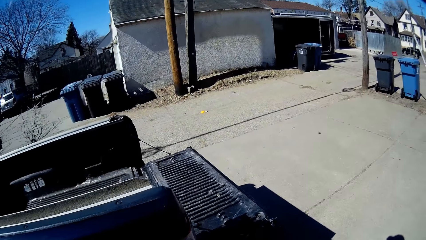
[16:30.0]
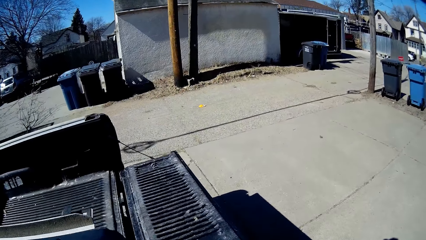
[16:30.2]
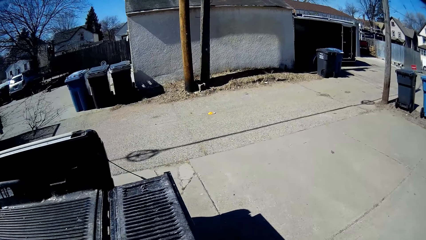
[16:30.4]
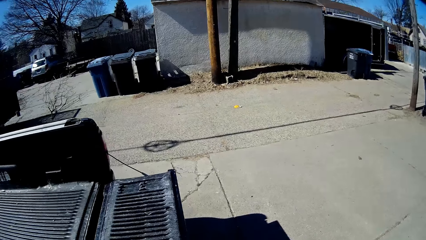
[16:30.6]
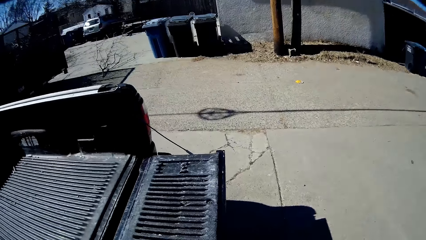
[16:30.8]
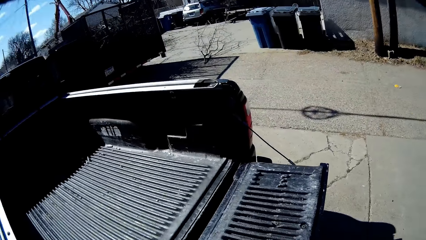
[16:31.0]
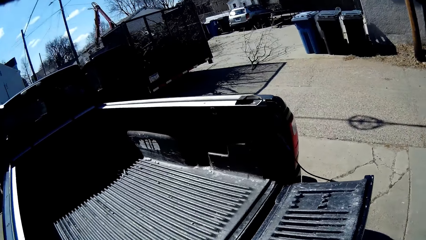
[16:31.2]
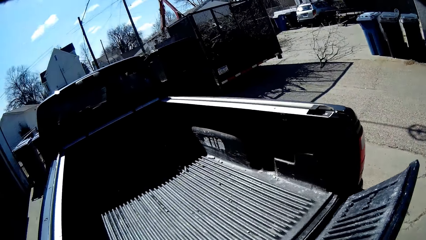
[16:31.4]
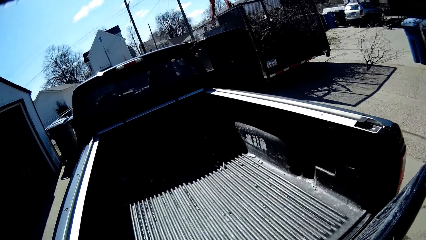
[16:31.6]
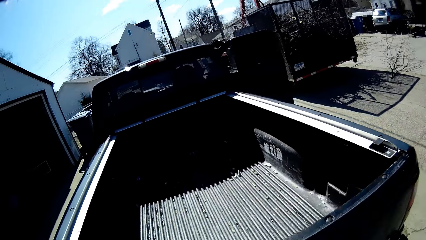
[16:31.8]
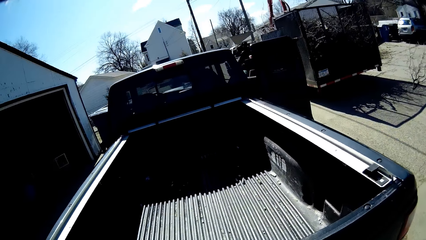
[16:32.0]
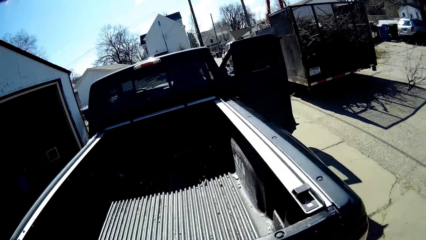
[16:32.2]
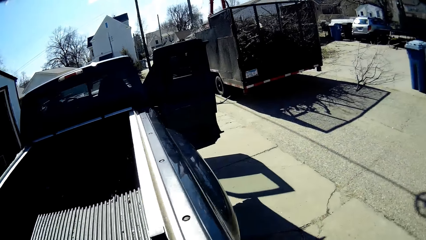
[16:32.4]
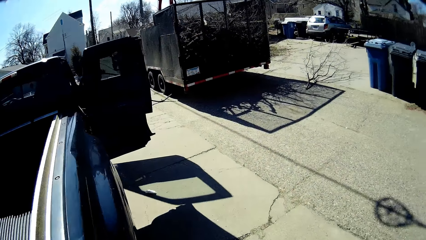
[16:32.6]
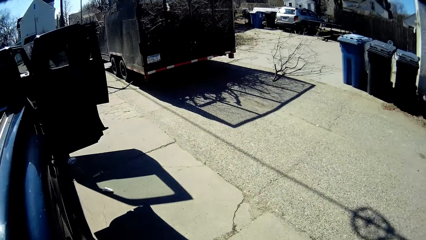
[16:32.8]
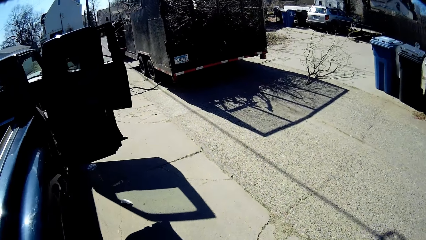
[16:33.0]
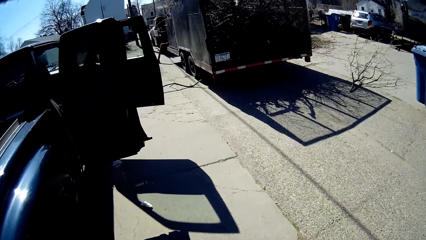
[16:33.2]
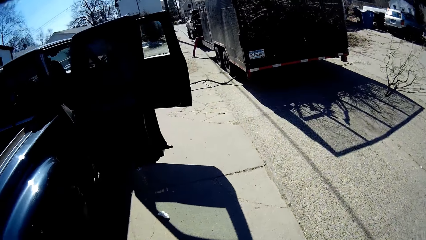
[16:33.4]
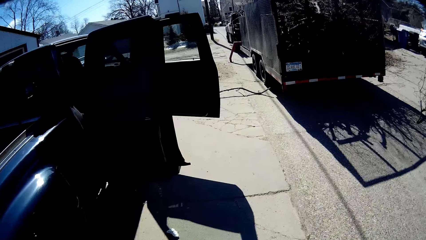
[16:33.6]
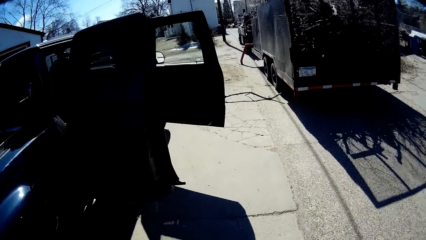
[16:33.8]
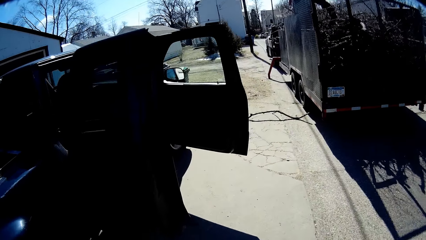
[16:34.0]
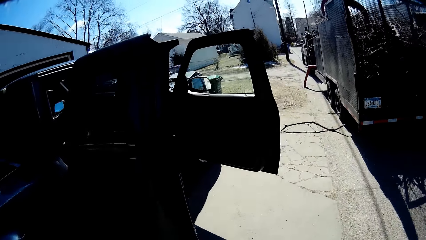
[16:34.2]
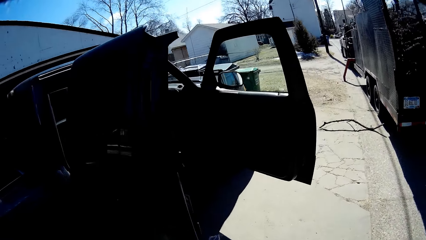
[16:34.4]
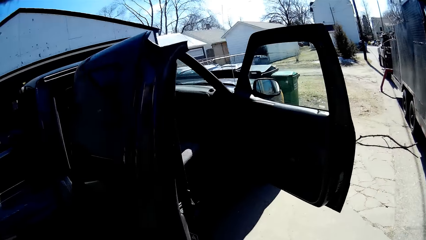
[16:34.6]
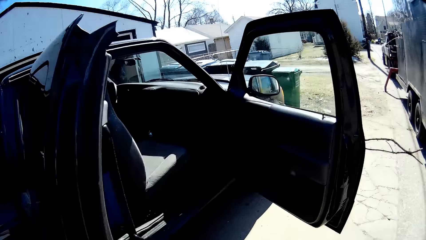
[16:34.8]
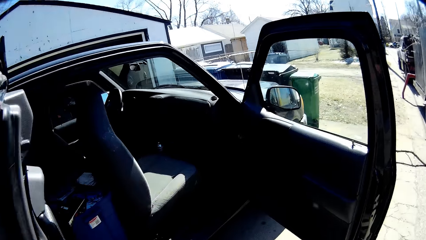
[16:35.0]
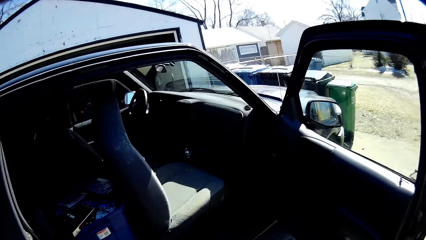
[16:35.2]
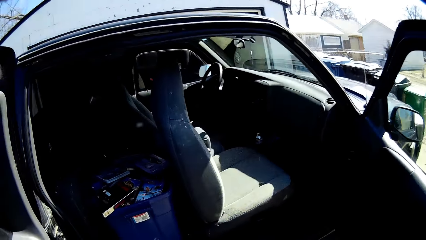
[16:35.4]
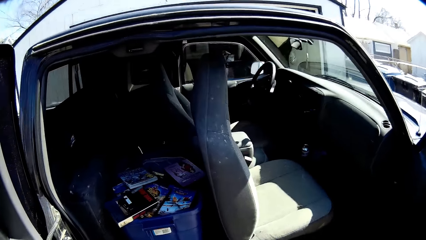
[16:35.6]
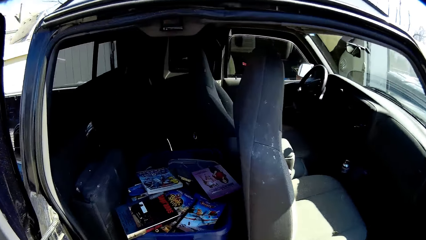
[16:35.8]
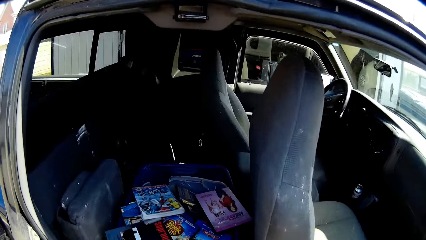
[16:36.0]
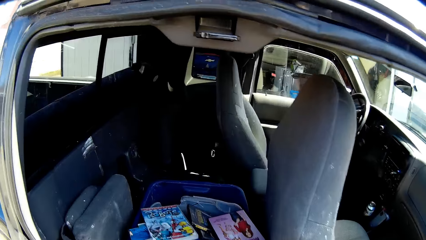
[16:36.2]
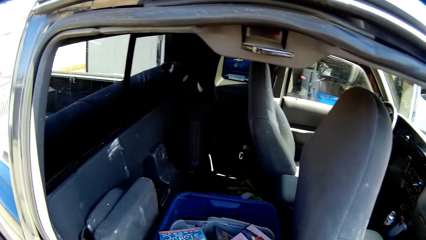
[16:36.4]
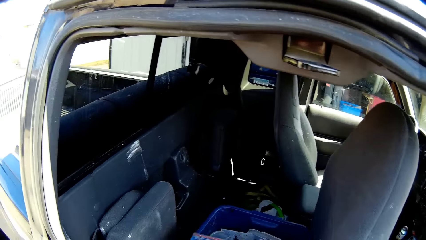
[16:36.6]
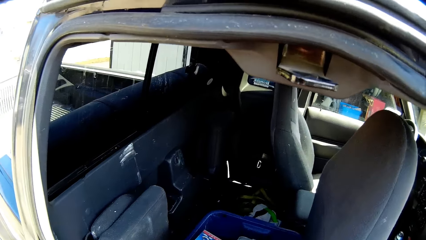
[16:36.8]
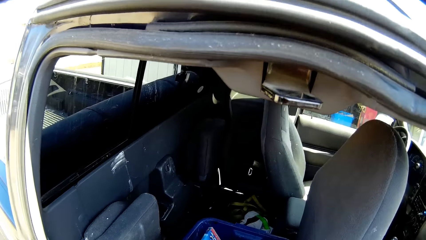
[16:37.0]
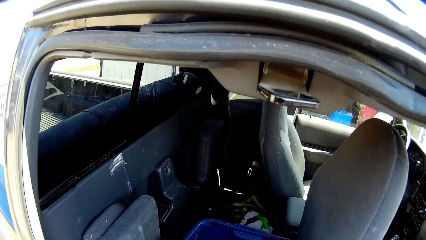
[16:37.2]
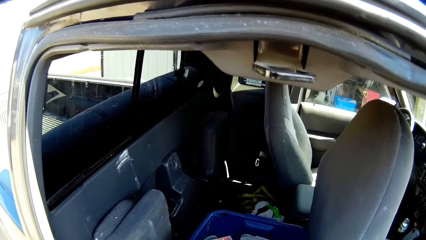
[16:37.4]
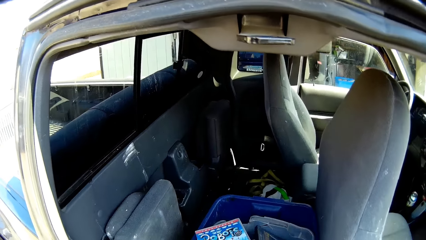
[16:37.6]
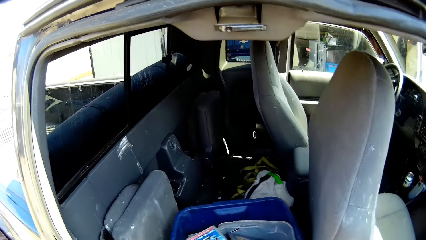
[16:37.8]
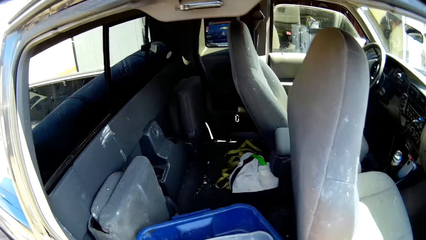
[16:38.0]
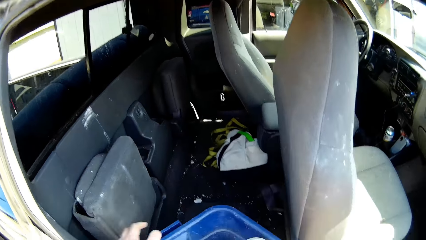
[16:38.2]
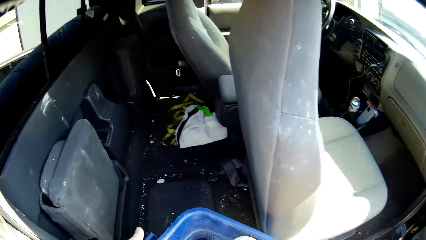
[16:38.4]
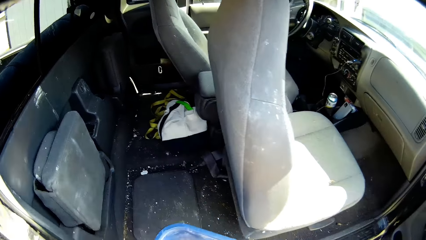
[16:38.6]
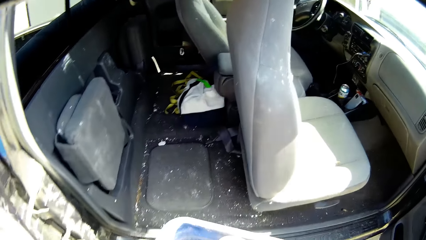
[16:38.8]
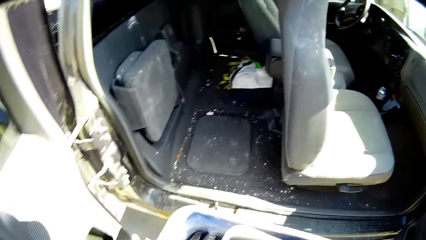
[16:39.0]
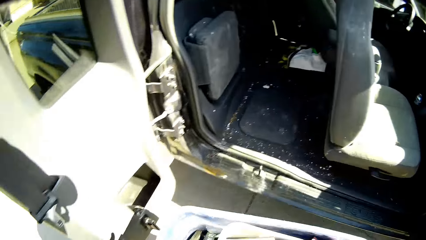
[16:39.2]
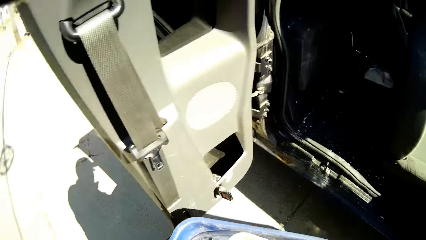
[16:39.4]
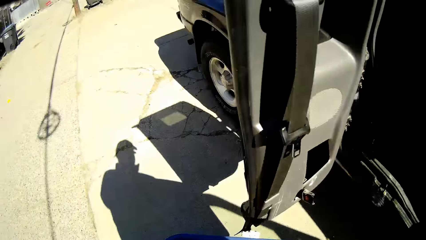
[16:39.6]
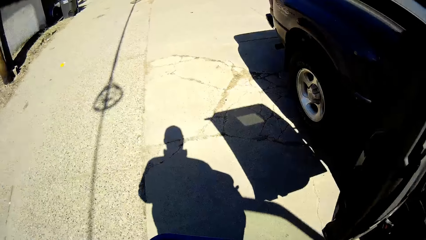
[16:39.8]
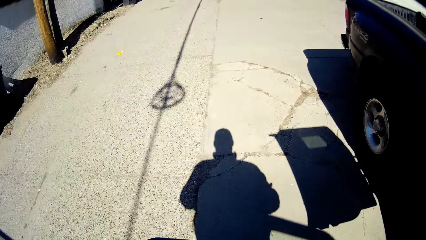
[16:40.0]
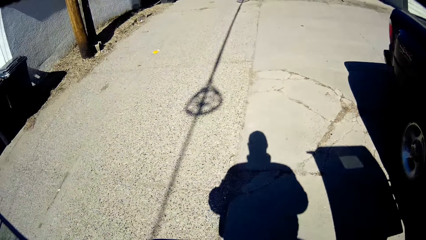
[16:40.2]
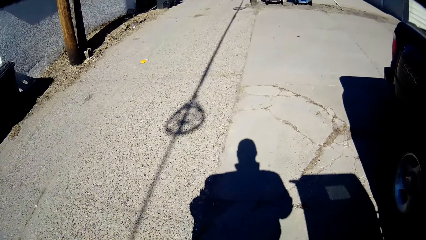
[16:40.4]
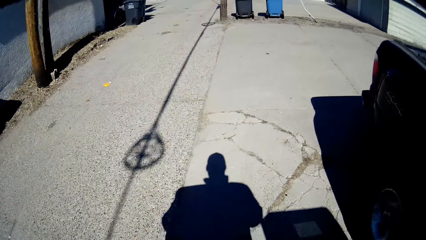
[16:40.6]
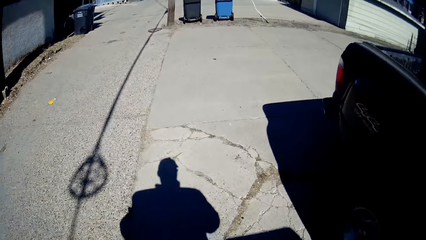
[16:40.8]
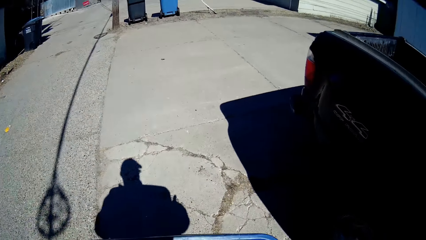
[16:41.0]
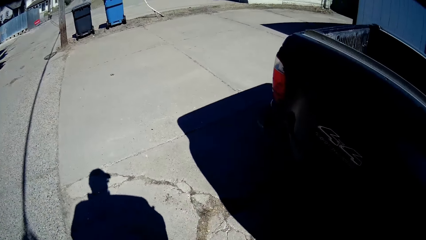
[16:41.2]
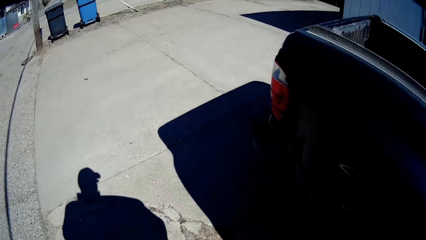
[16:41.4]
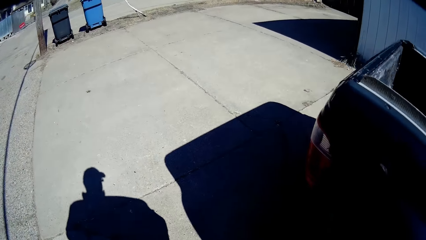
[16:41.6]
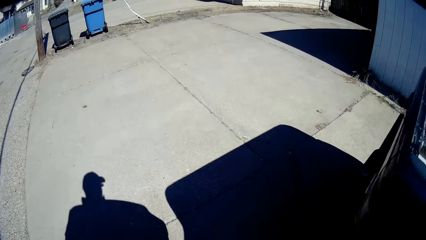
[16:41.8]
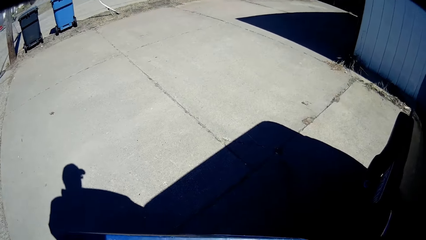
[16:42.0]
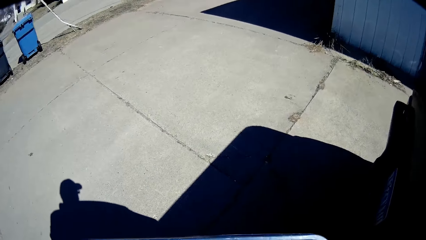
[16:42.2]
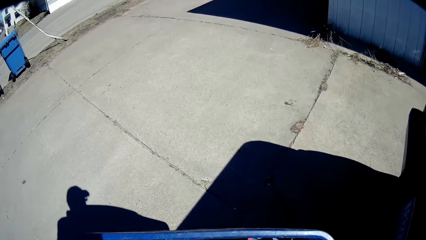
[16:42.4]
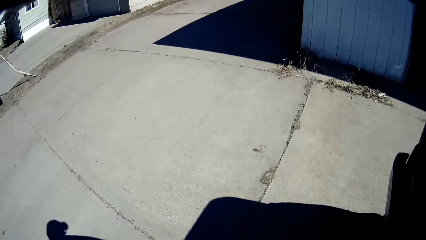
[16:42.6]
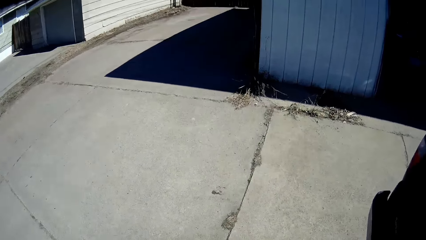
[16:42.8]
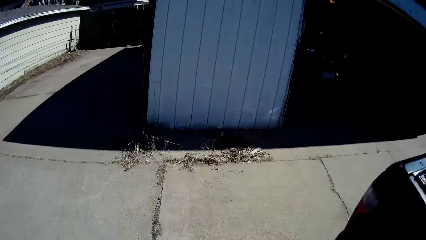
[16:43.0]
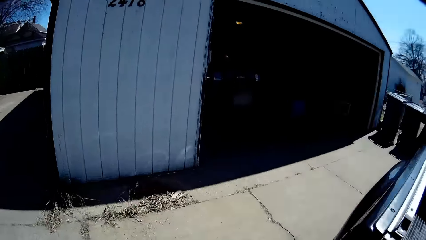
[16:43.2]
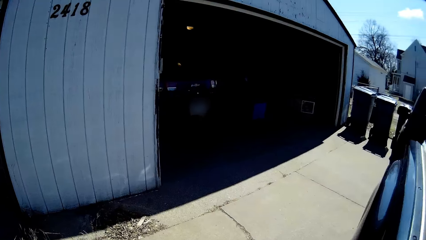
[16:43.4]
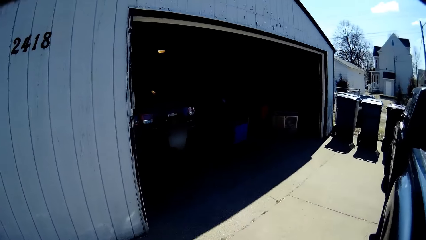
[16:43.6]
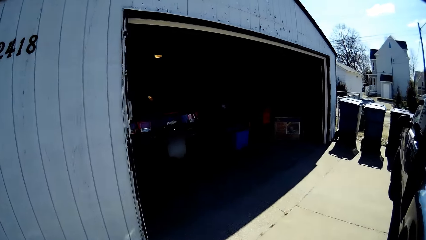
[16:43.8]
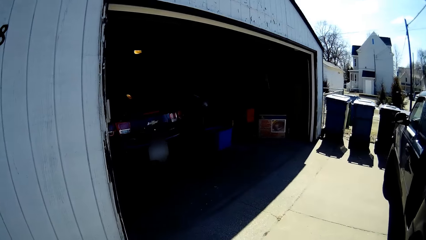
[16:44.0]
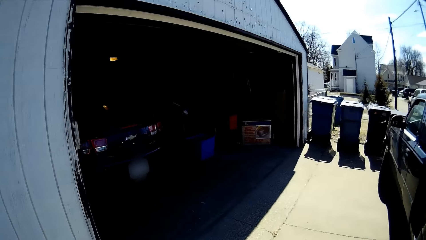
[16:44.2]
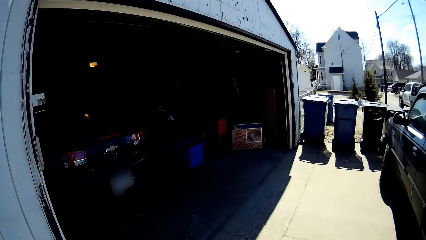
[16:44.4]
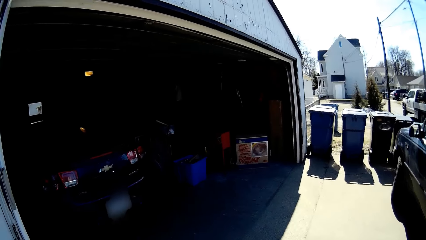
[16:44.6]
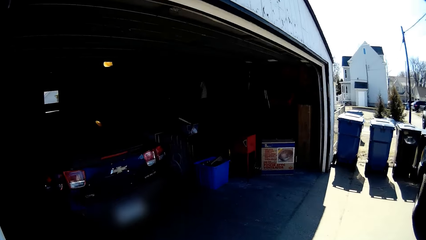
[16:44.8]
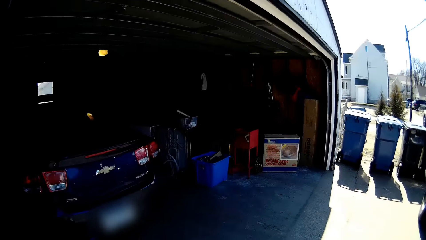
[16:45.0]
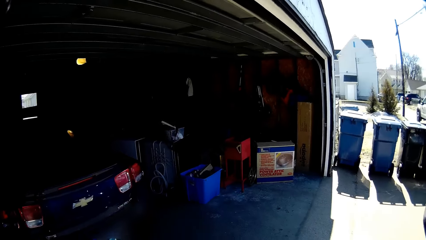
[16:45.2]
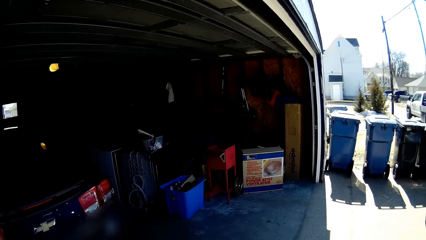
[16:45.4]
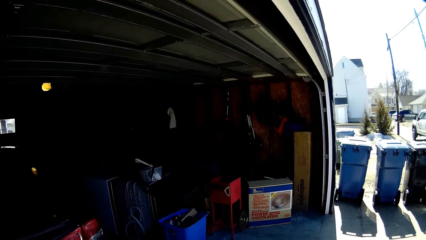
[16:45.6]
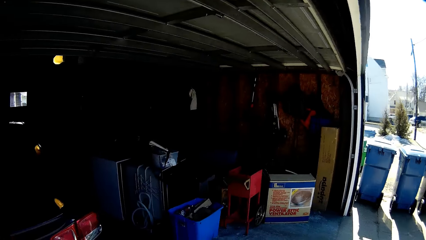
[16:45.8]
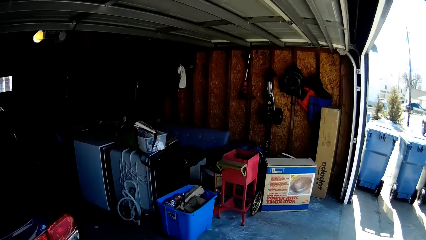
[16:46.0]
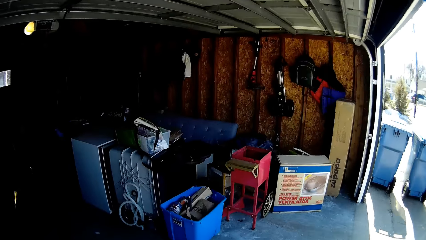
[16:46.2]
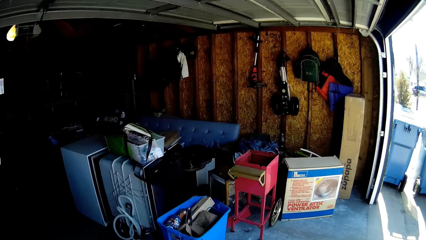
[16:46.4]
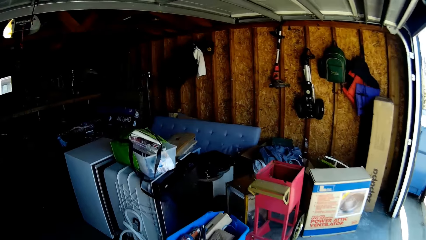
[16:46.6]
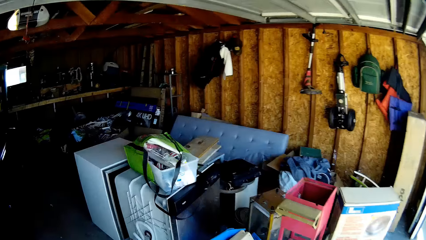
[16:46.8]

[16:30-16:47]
The camera wearer closes the boot. They lift the basket from the car and walk. They move the basket to the garage. They walk.
